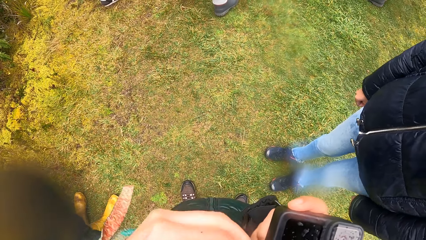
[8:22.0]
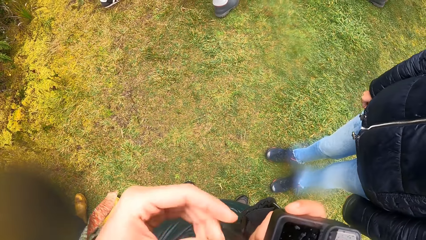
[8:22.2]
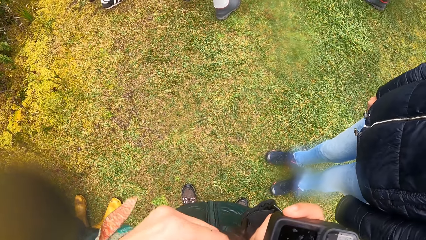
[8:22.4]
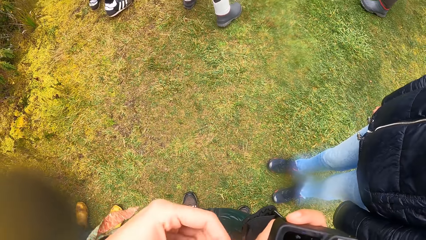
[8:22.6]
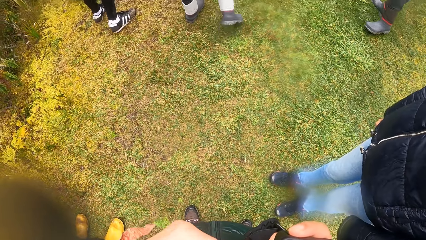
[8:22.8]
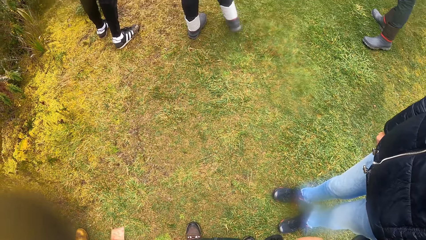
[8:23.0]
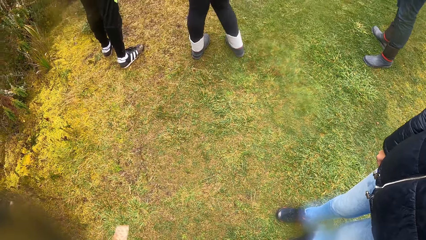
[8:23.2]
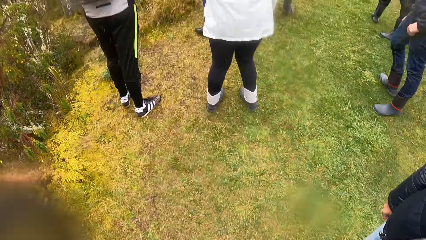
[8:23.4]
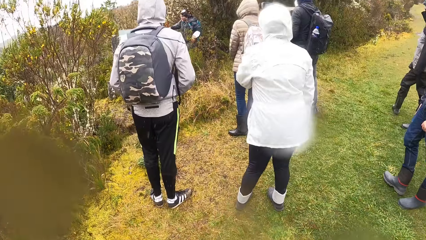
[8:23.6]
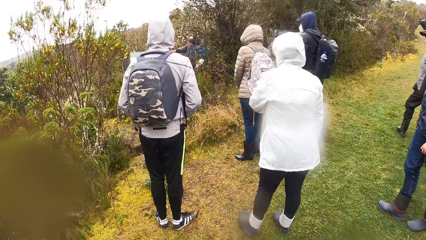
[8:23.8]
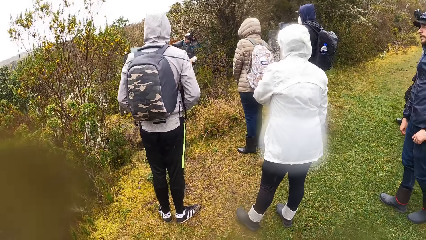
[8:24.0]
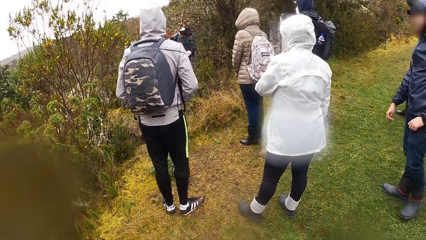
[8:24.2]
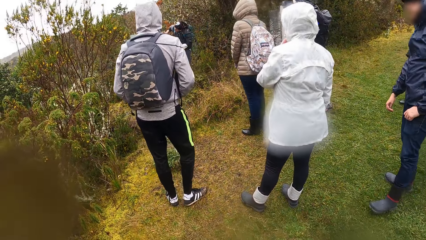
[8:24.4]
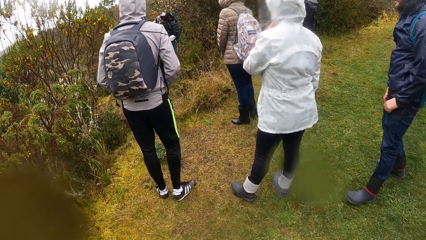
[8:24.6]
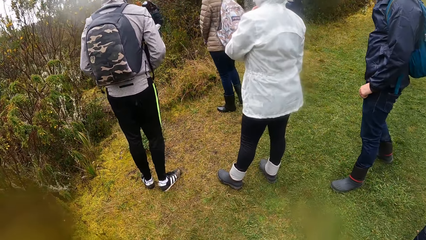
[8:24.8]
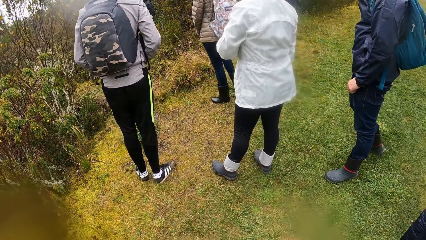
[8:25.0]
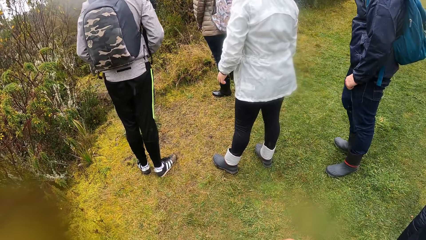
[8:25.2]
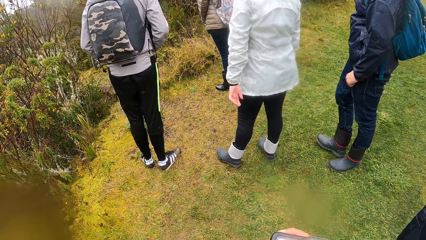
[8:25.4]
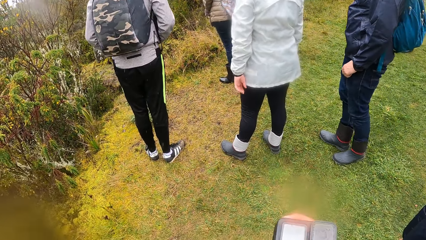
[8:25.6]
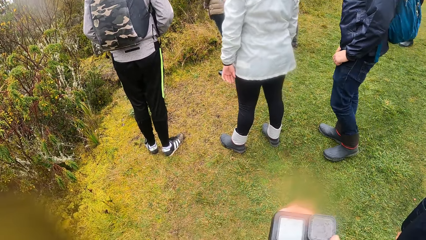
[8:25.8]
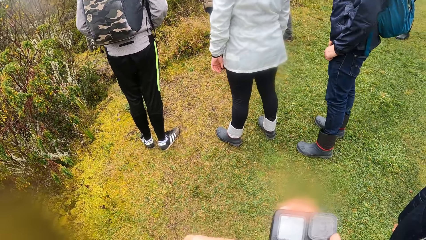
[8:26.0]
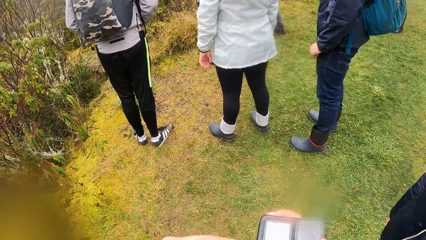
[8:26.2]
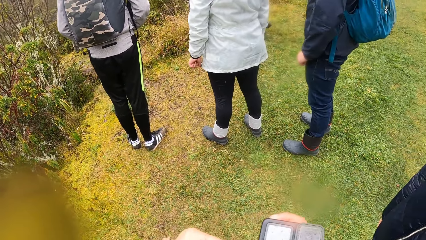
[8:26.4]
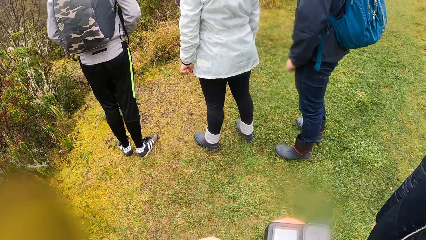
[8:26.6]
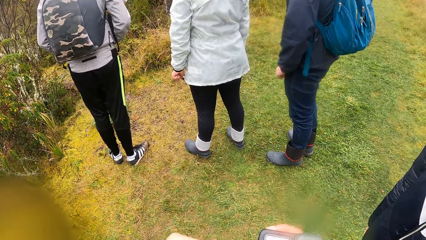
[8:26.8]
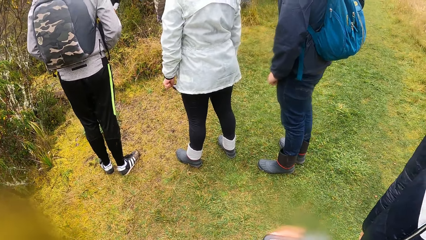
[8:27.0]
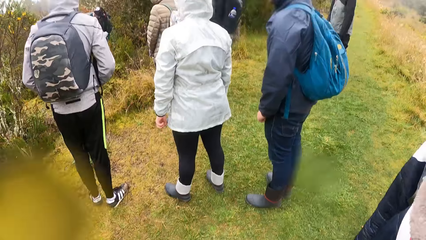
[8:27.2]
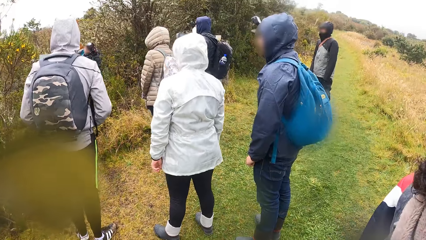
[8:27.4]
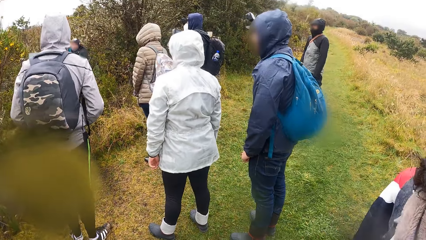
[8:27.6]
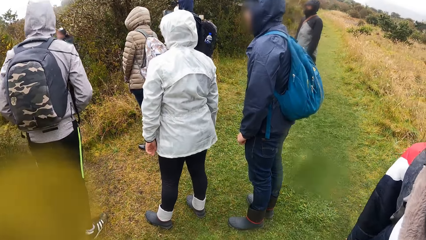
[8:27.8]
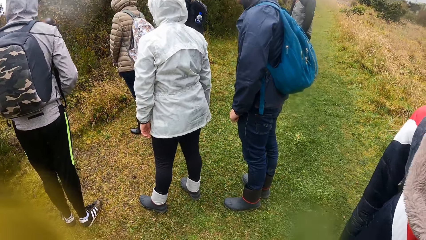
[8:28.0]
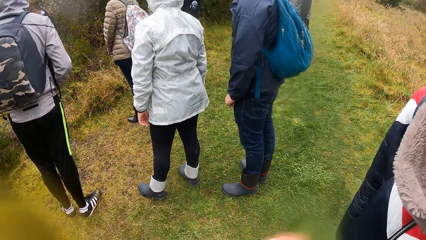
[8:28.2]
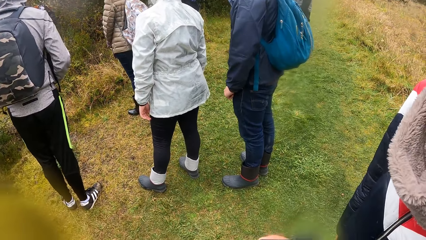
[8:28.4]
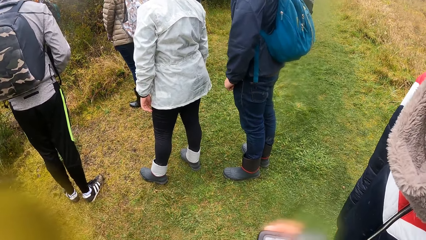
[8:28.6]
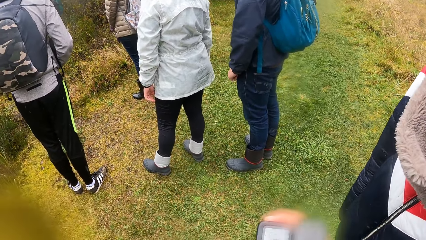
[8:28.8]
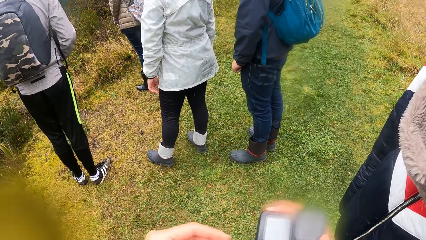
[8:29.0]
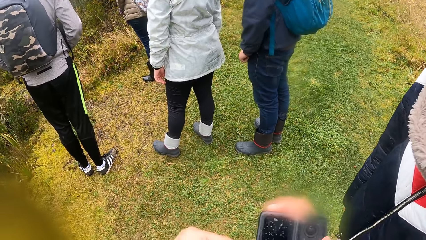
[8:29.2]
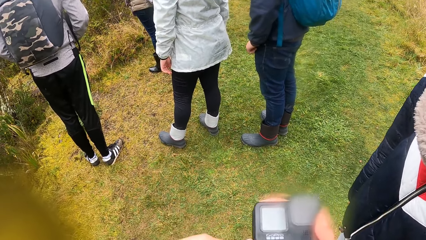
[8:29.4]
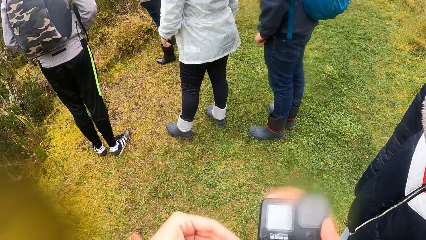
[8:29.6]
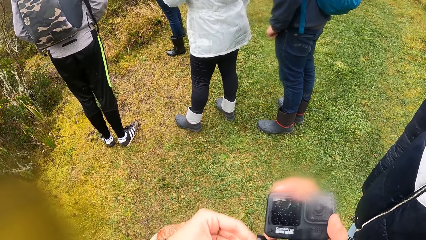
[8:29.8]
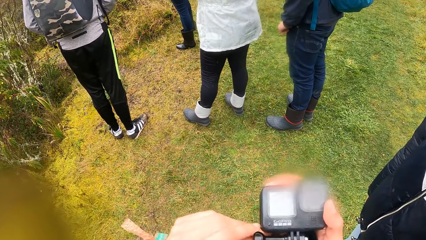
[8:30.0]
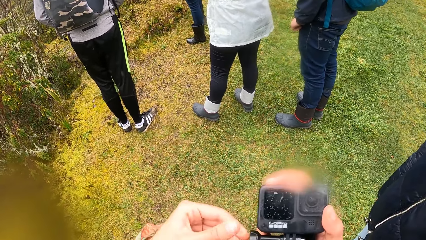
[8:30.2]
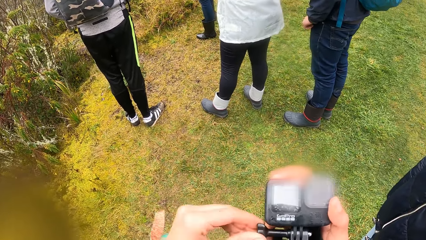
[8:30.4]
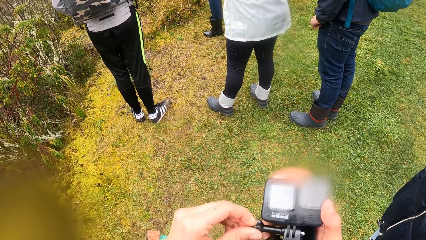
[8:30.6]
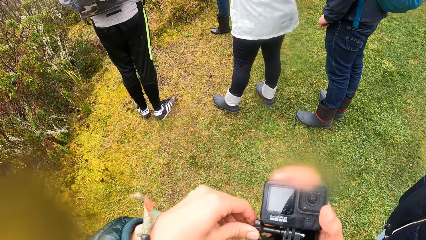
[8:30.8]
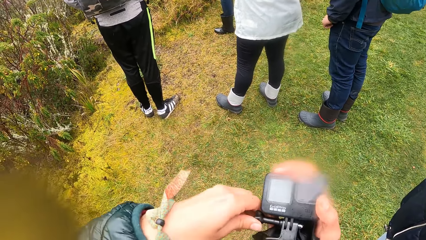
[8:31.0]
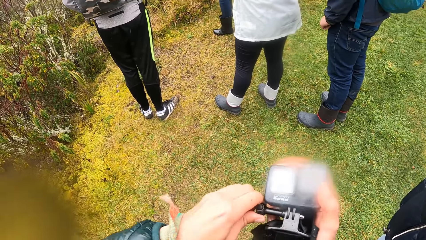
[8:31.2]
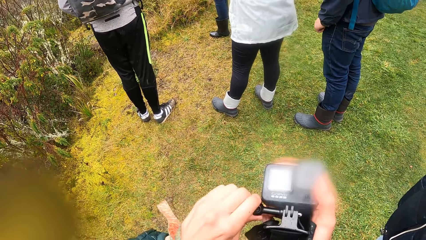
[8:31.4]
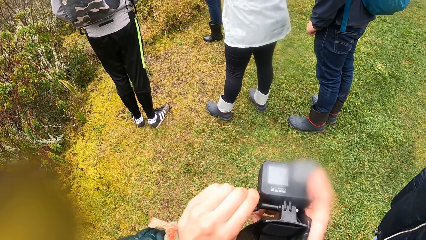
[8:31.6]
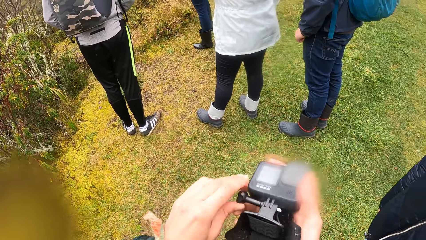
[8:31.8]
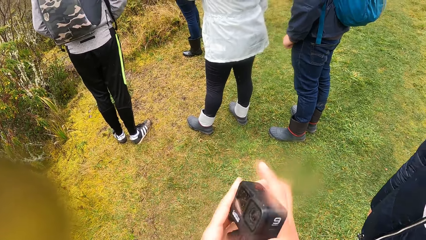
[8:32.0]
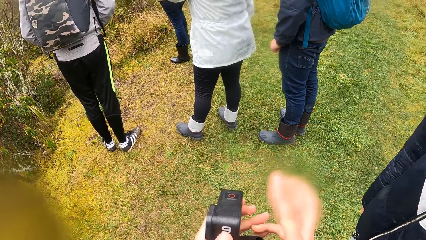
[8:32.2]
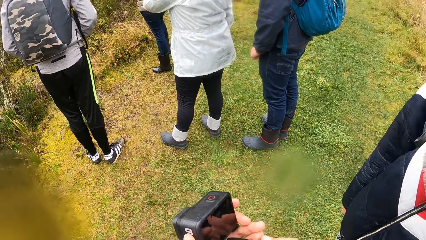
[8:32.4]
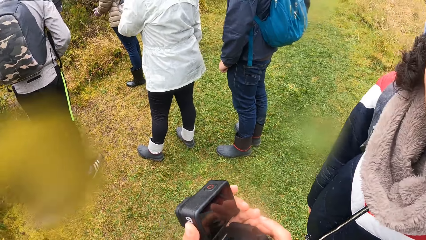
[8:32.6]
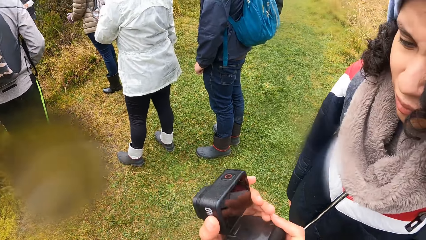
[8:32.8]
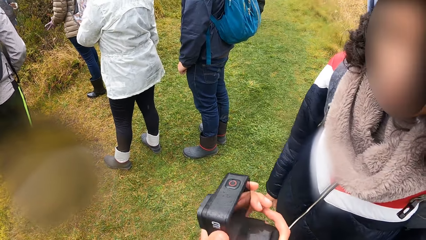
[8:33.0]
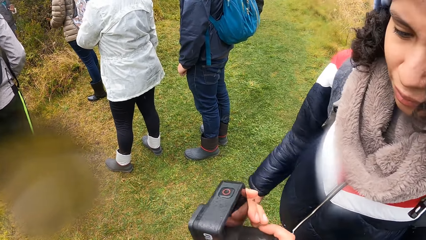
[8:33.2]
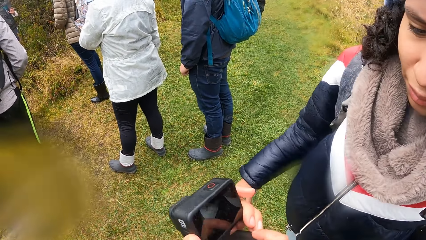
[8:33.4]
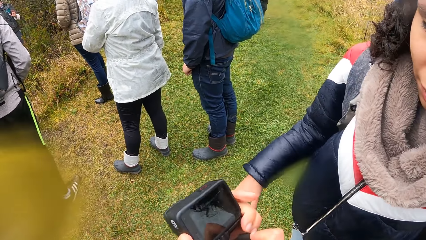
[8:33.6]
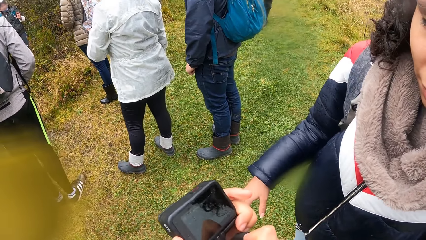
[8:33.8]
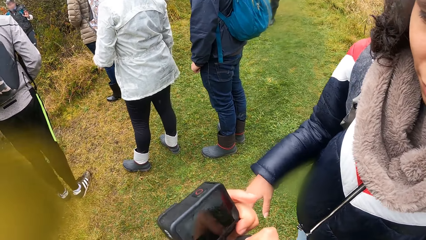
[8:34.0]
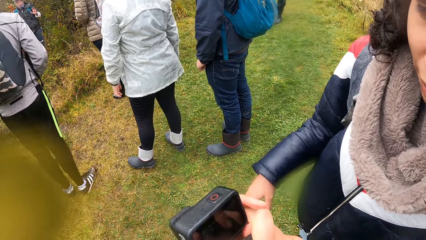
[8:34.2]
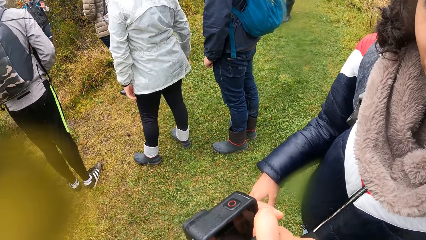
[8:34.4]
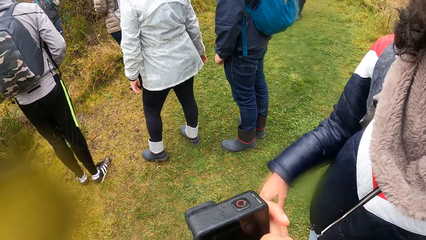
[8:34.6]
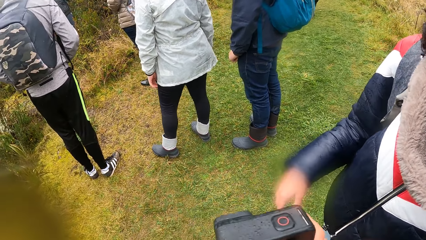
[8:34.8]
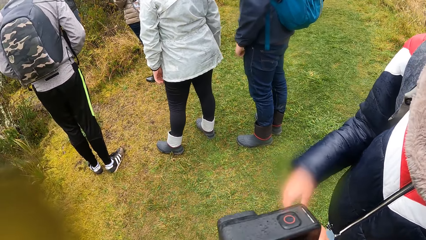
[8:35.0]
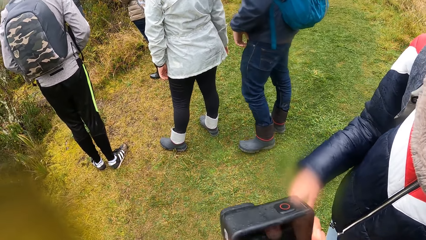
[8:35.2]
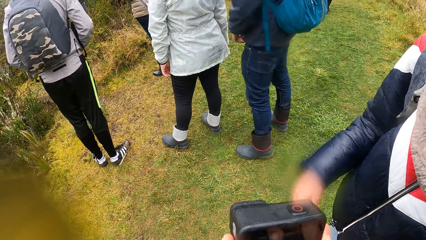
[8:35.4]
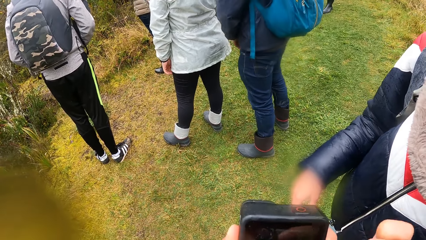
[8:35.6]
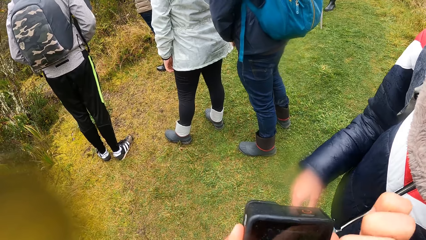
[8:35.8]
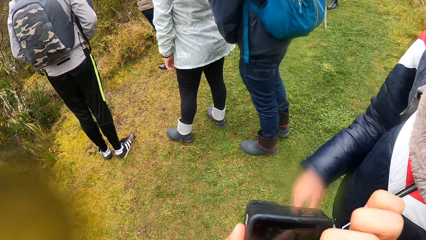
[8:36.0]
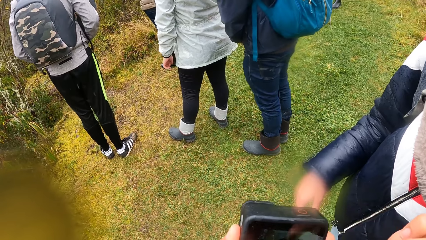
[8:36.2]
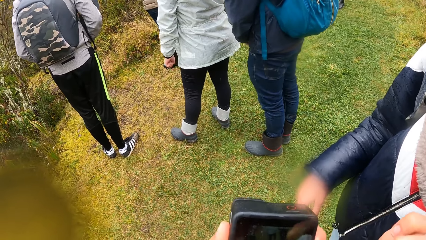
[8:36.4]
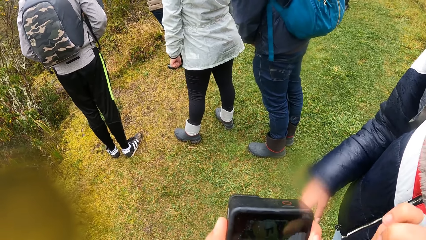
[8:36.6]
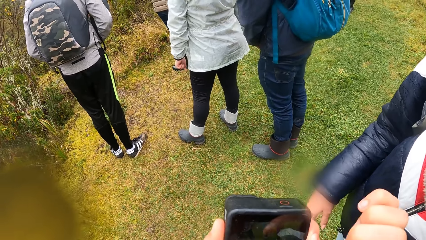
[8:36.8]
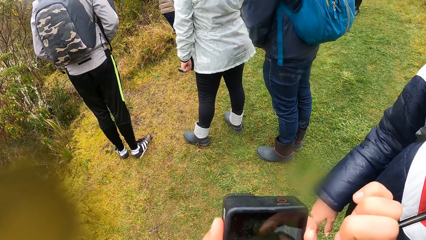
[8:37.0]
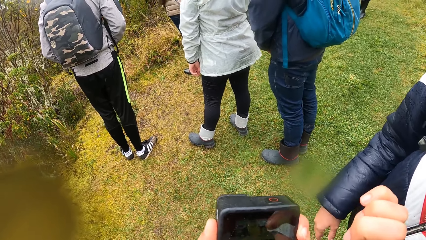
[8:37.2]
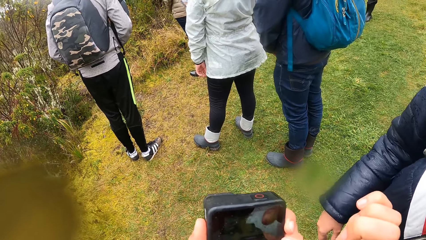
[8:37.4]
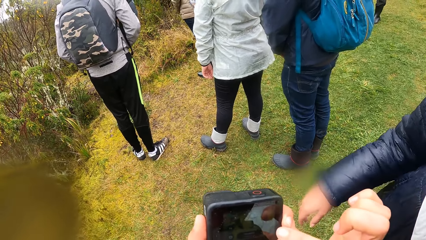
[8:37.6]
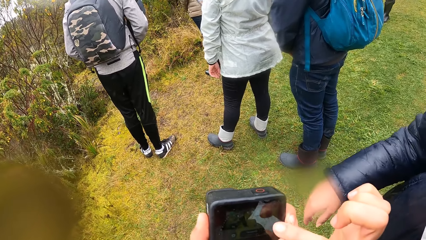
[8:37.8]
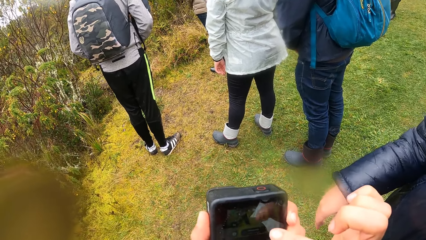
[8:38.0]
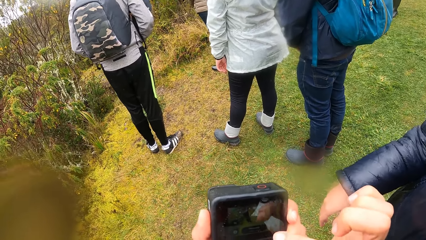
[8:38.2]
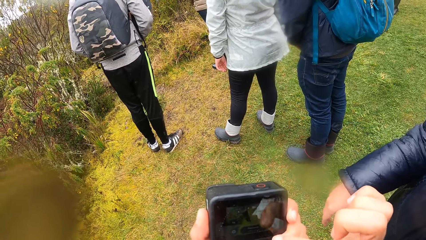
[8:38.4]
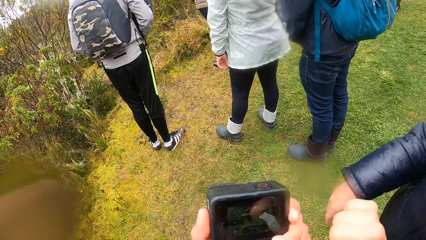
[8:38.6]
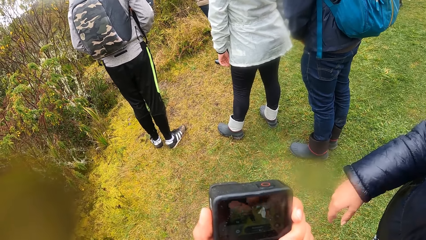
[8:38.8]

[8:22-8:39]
The camera wearer looks around. He holds the camera. He looks around. He fixes the camera. He removes his left hand from the camera holder. He puts the camera into his left hand from his right hand. He holds the camera with his right hand. He operates the camera with his right hand. He taps on the camera.
